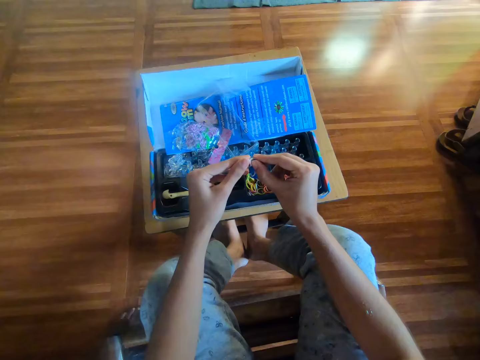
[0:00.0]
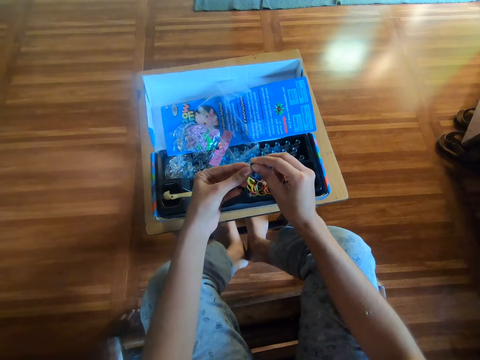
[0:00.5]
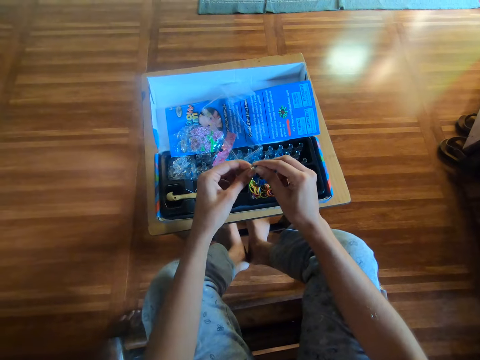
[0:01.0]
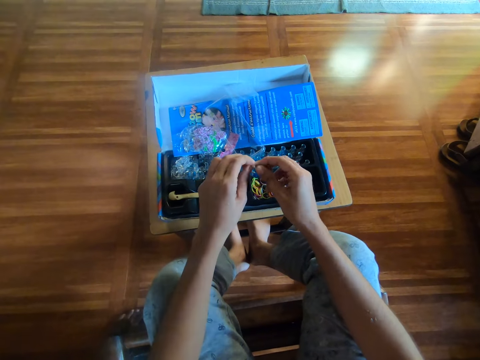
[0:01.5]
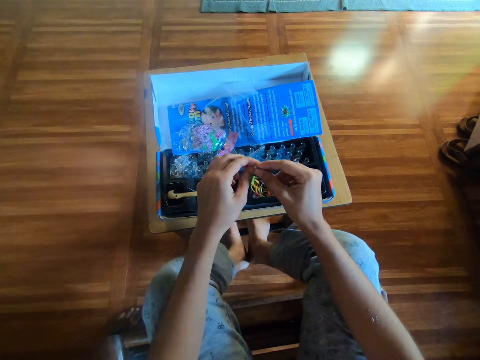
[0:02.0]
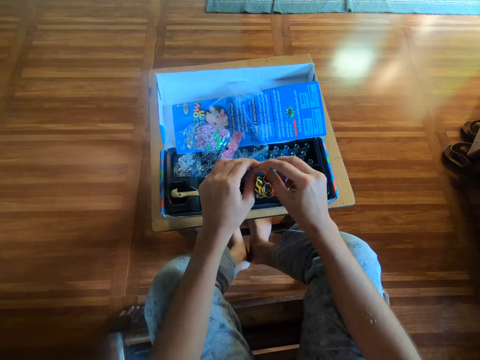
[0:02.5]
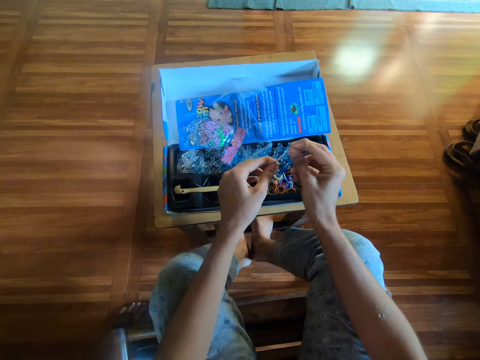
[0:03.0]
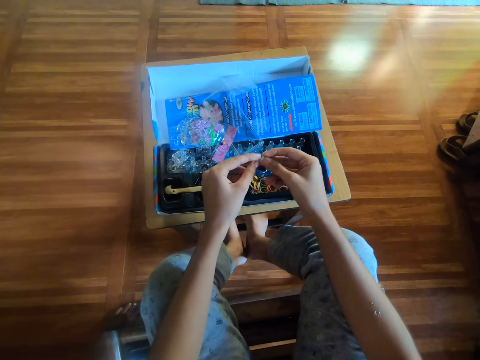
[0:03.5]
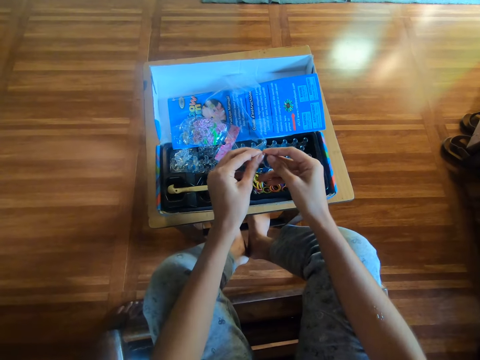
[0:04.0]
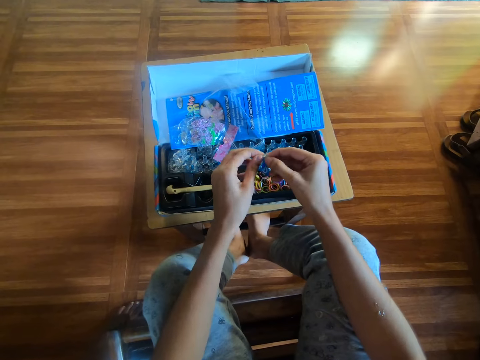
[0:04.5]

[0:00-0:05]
The camera wearer holds tangled rubber bands with his hands. He separates the rubber bands into a black container with his hands. He makes a rubber band pattern.

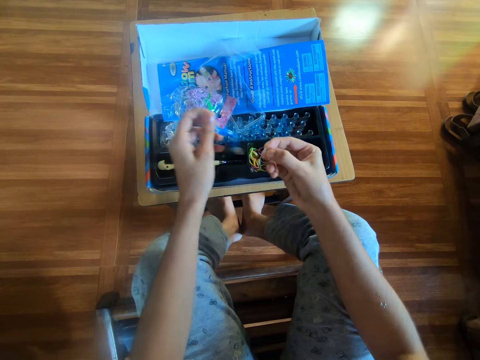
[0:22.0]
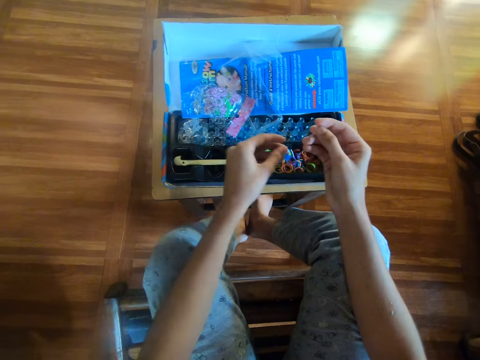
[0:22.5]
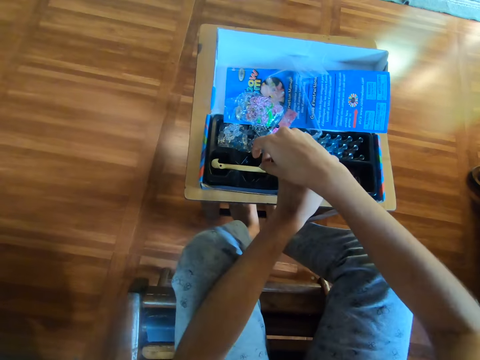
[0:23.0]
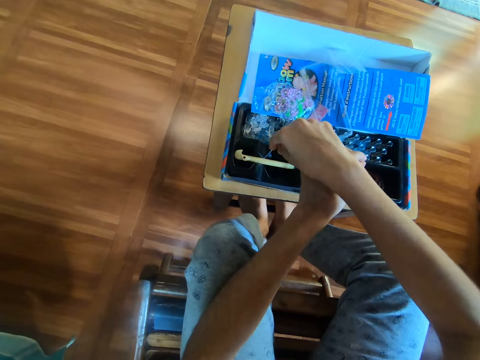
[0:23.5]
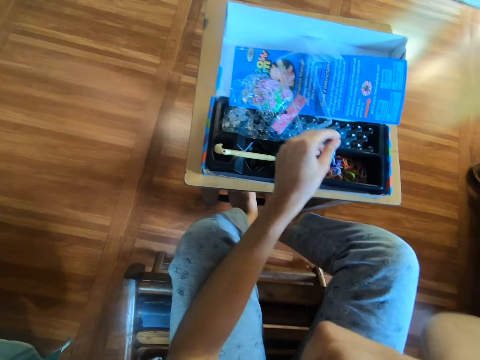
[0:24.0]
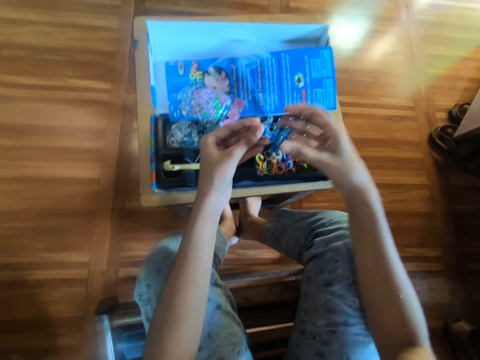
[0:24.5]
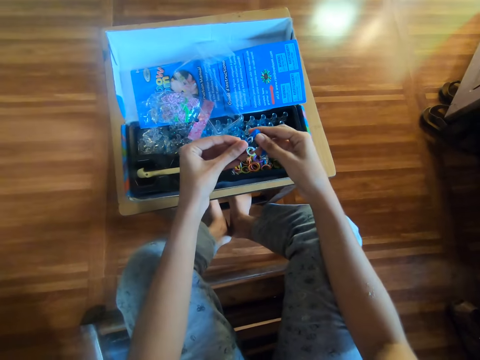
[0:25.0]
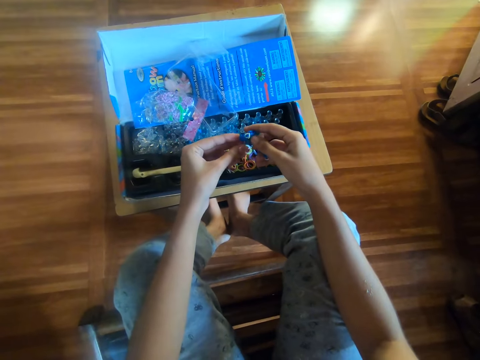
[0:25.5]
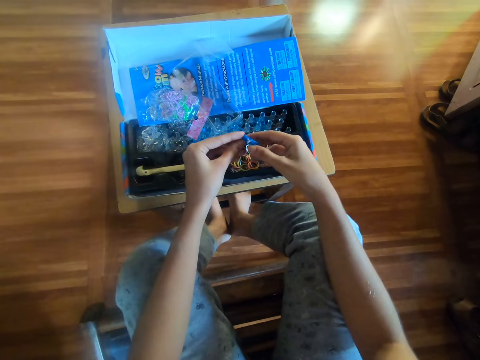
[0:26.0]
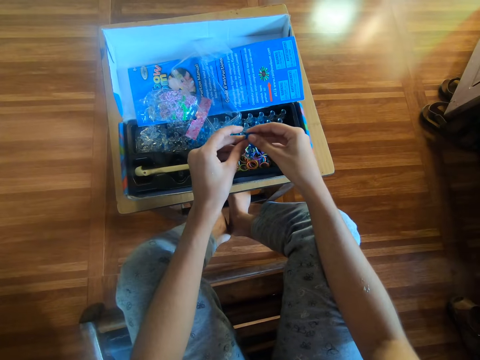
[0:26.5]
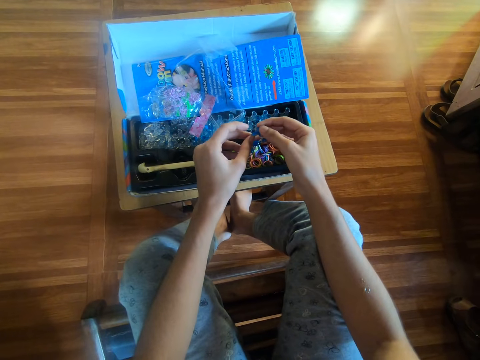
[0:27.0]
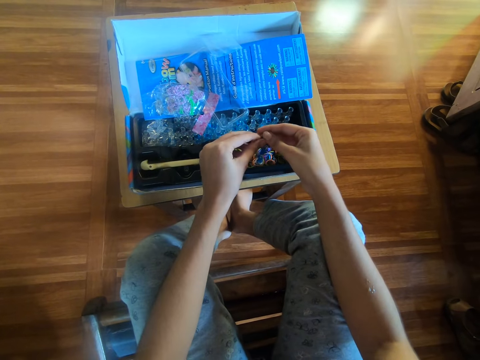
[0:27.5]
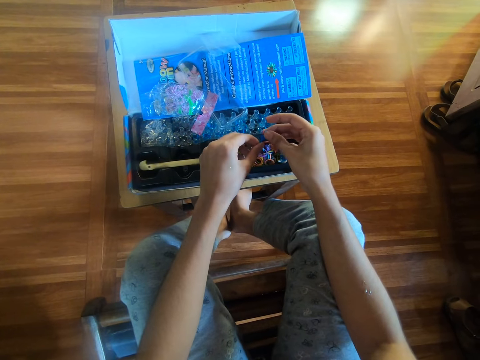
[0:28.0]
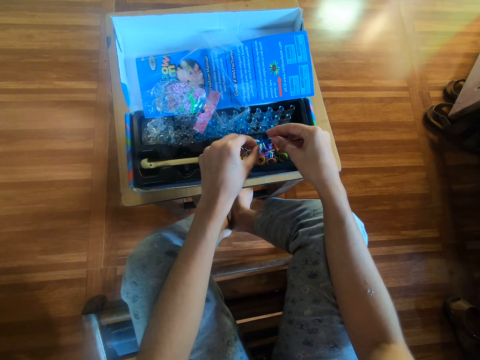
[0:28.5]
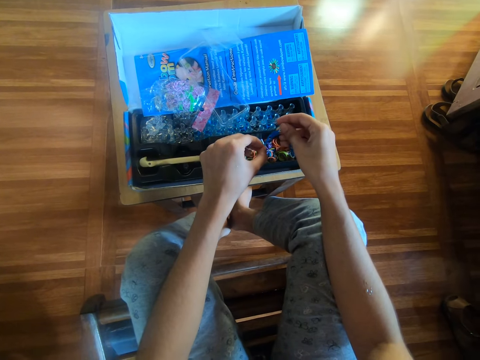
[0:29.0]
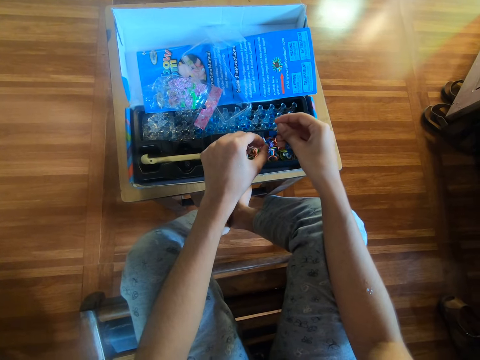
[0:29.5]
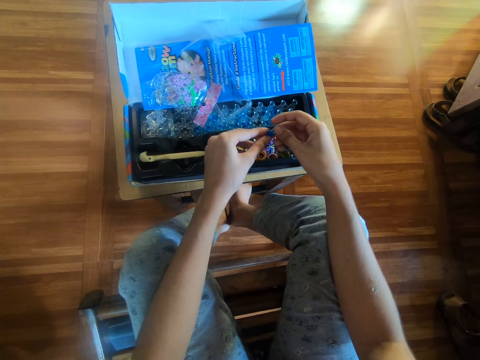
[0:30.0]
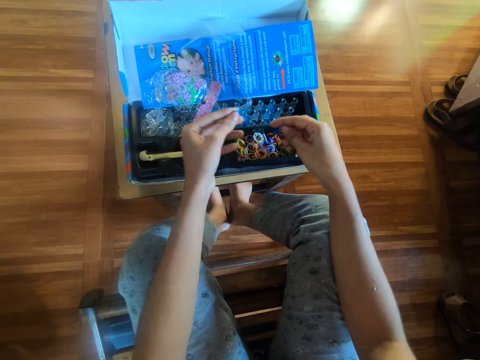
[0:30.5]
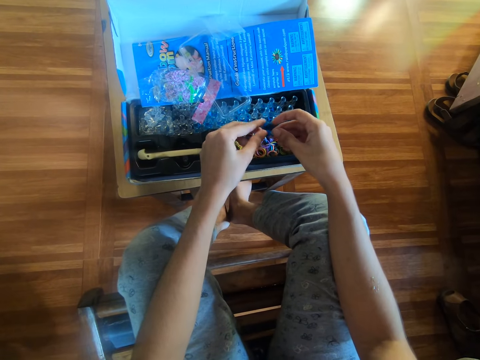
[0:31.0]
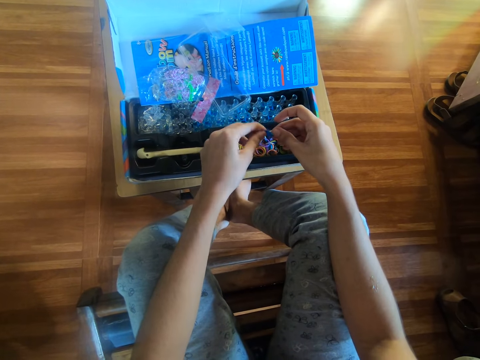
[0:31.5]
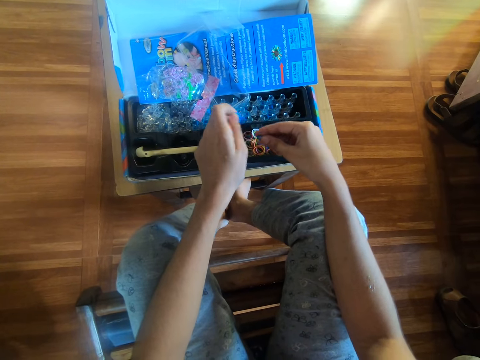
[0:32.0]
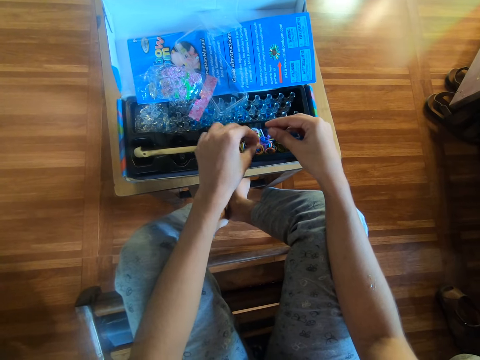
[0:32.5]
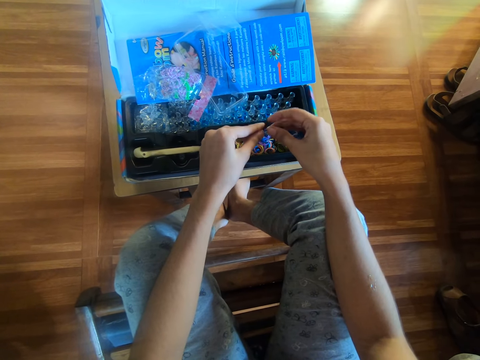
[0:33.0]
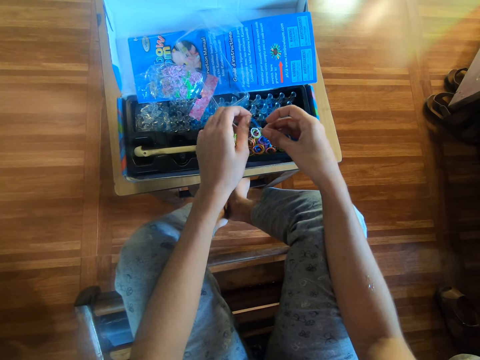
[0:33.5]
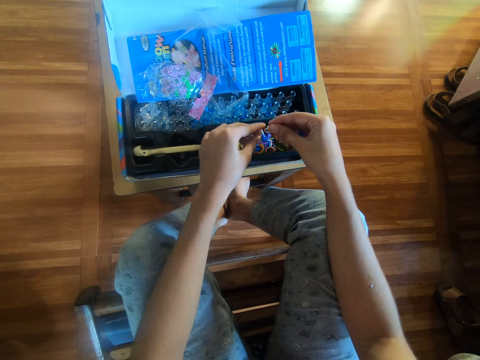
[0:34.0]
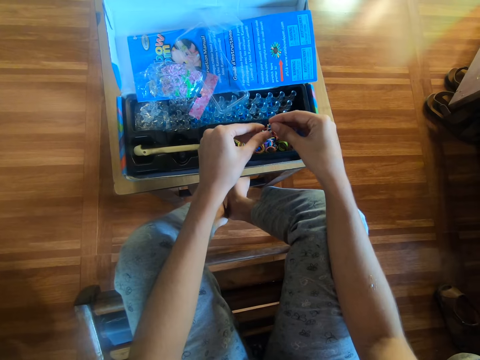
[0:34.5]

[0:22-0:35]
The camera wearer separates one rubber band from the pattern. He drops a rubber band in the black container with his right hand. He lifts the hand. He separates the rubber bands with his hands. He drops another rubber band in the black container with his left hand. He separates the rubber bands with his hands. He drops another rubber band in the black container with his left hand. He separates the rubber bands with his hands. He drops another rubber band on the black container with his left hand. He separates the rubber bands with his hands.

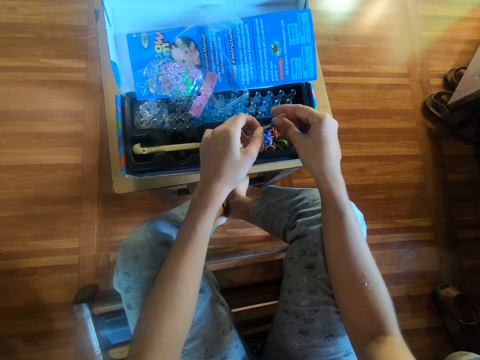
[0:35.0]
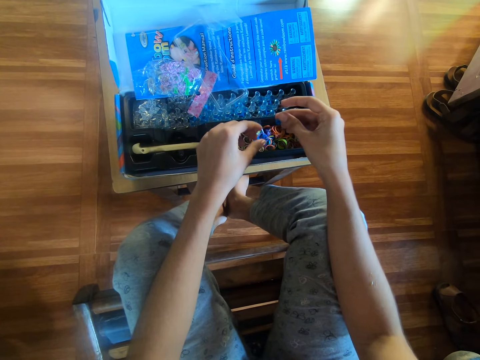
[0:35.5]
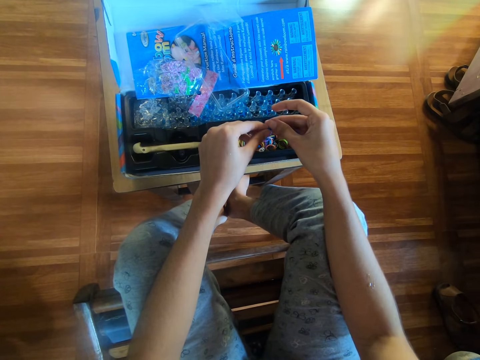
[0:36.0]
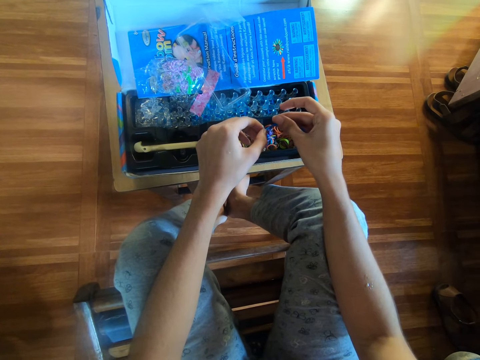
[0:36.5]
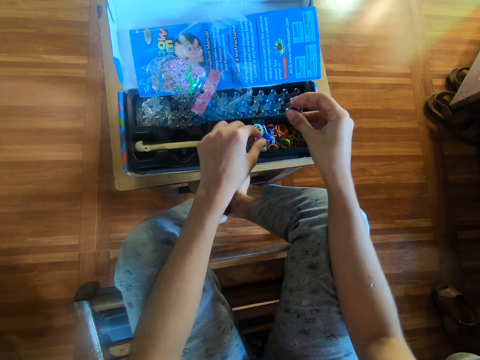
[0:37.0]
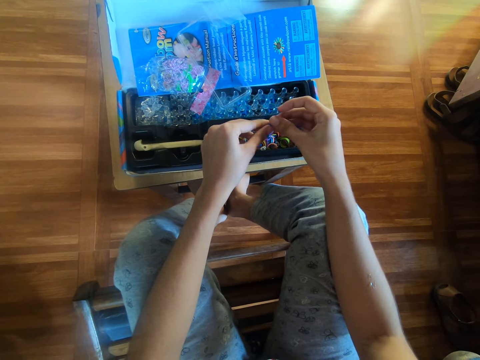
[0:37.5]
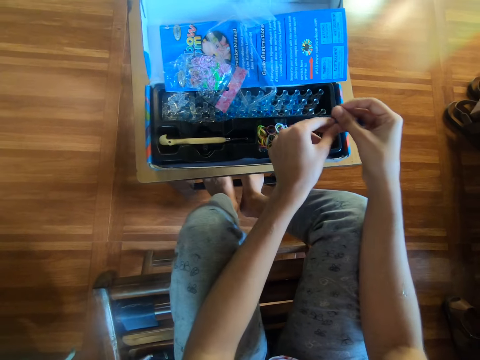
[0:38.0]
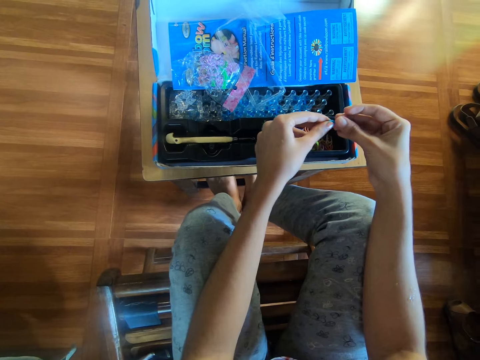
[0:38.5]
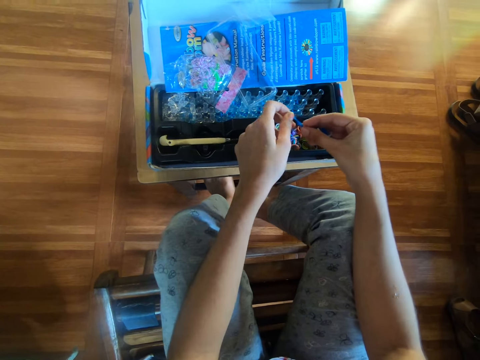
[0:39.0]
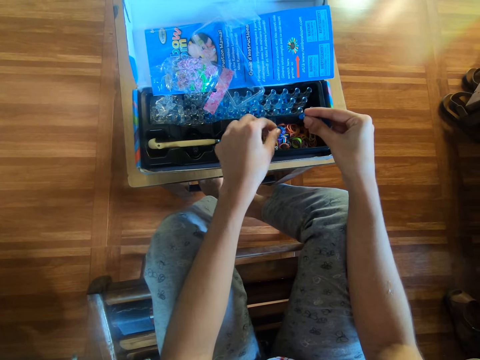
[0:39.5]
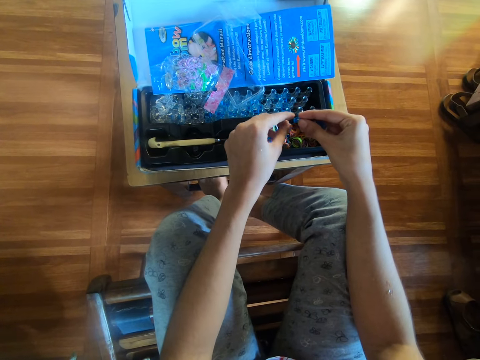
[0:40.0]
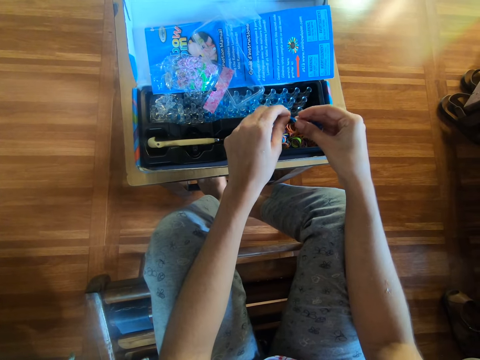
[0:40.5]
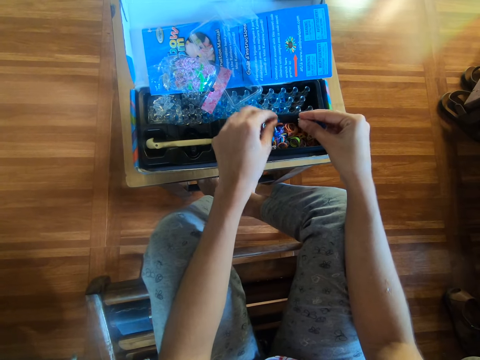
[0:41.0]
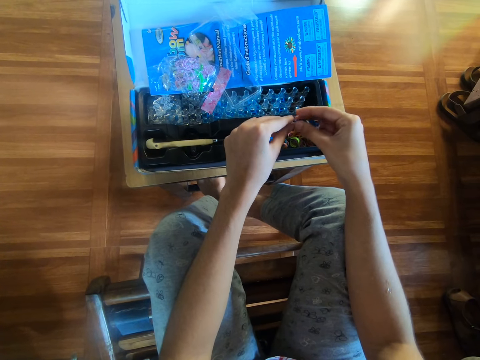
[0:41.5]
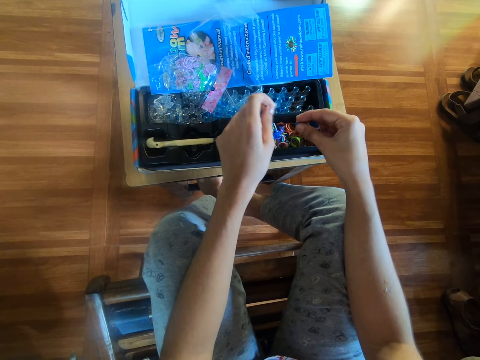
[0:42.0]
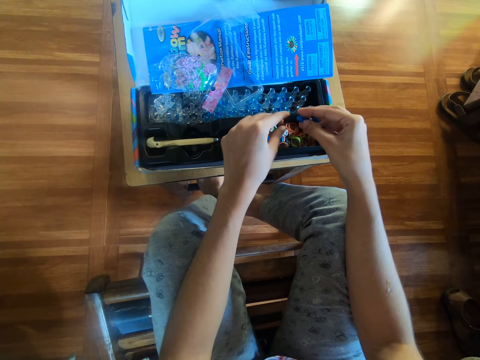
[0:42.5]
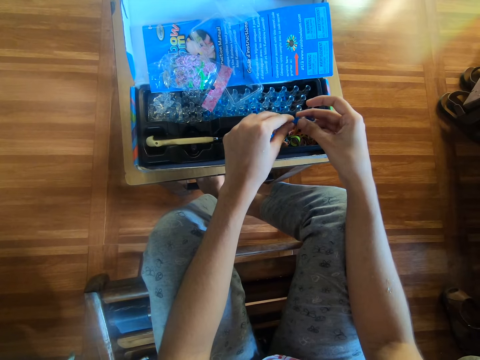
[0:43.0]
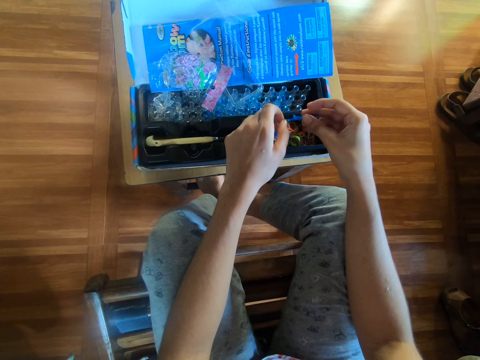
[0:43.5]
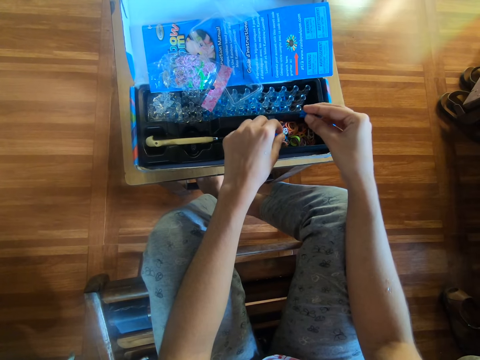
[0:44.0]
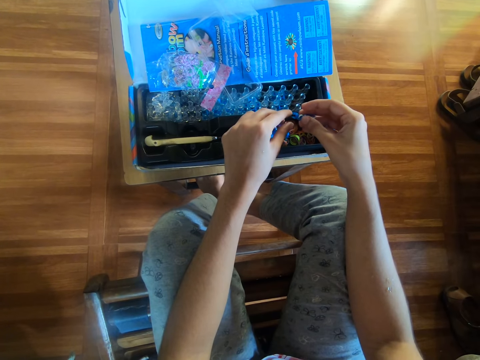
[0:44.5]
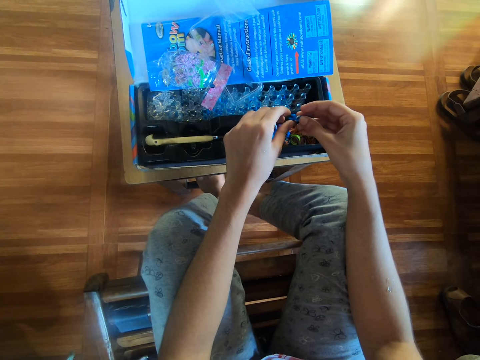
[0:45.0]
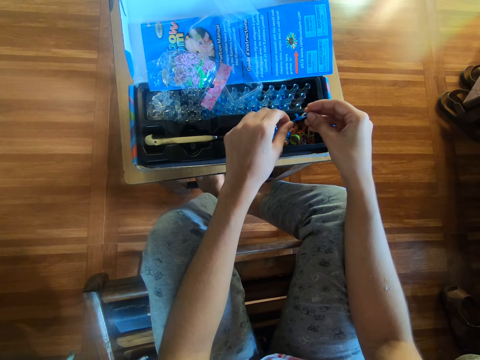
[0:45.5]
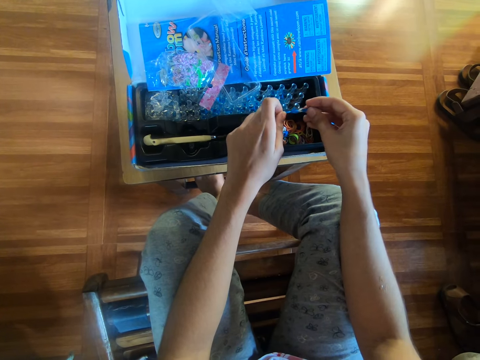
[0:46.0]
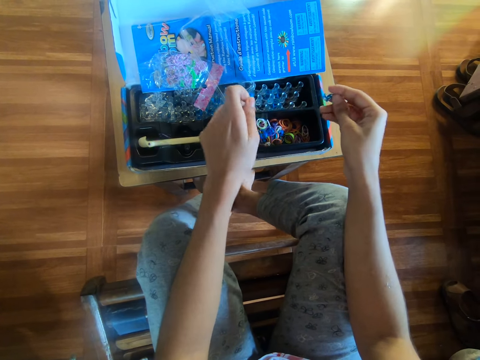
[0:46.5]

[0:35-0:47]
The camera wearer drops another rubber band on the black container with his left hand. He separates the rubber bands with his hands. He drops another rubber band on the black container with his left hand. He separates the rubber bands with his hands. He drops another rubber band on the black container with his left hand. He separates the rubber bands with his hands. He drops another rubber band on the black container with his left hand. He separates the rubber bands with his hands. He drops another rubber band on the black container with his left hand. He separates the rubber bands with his hands. He drops another rubber band on the black container with his left hand. He separates the rubber bands with his hands.
